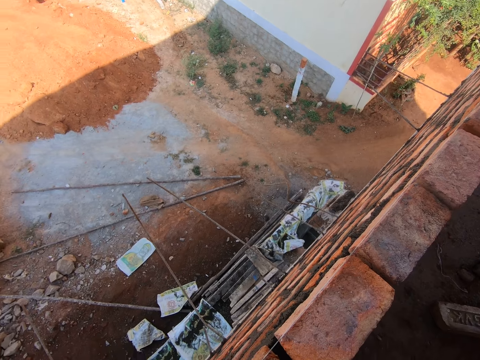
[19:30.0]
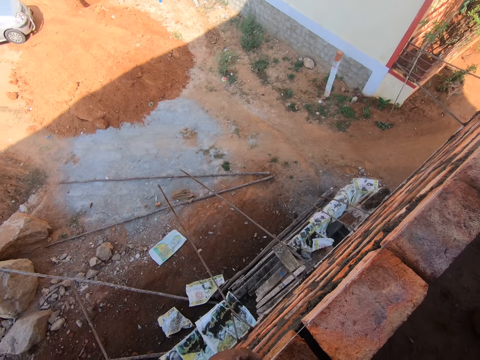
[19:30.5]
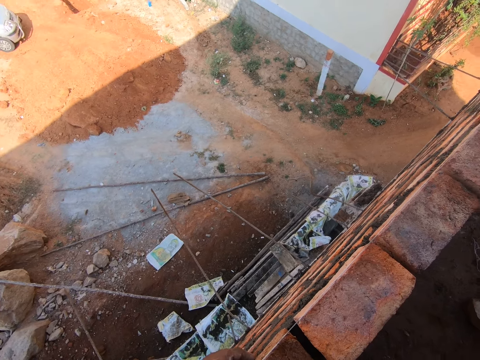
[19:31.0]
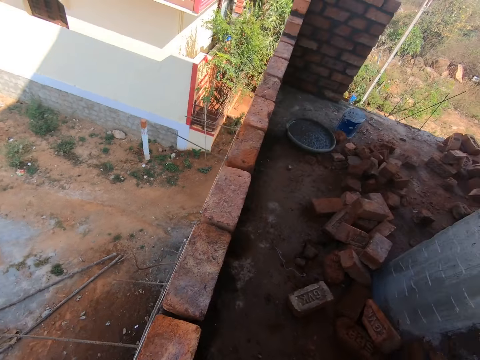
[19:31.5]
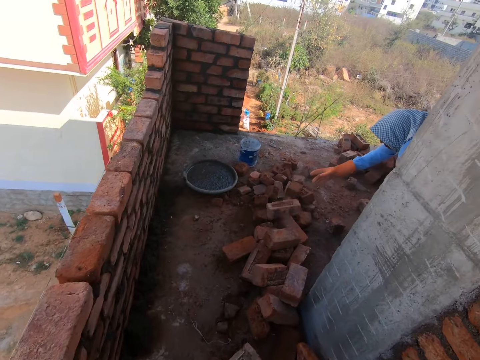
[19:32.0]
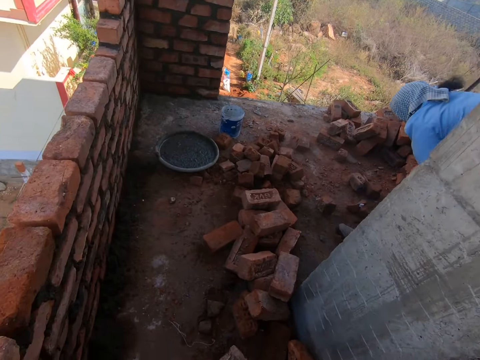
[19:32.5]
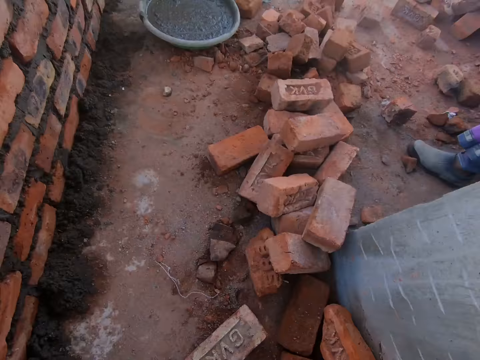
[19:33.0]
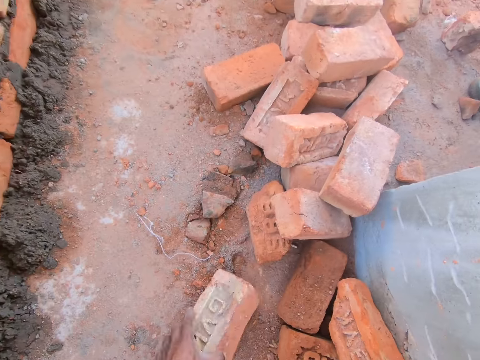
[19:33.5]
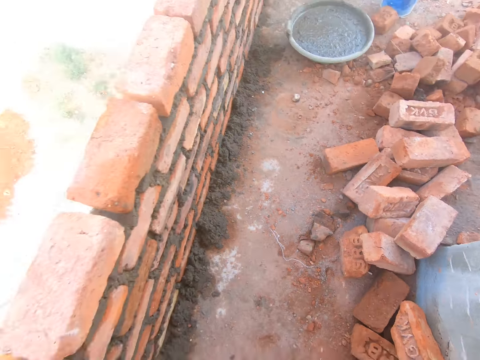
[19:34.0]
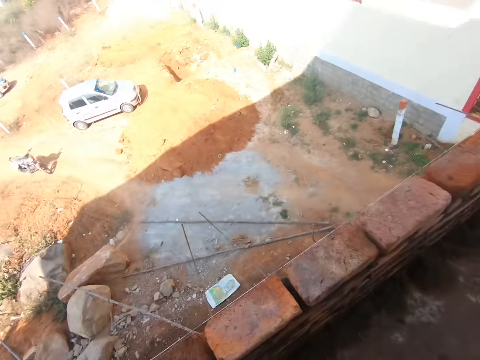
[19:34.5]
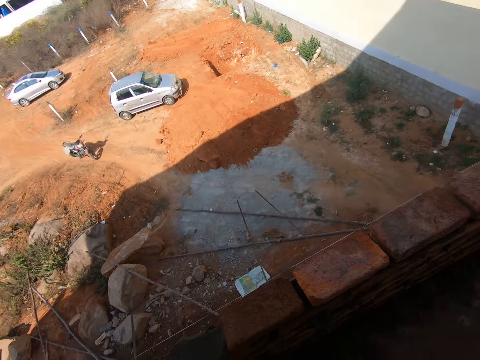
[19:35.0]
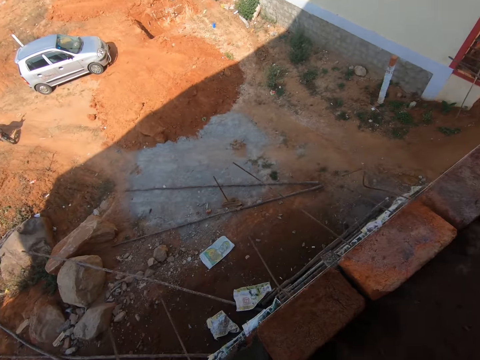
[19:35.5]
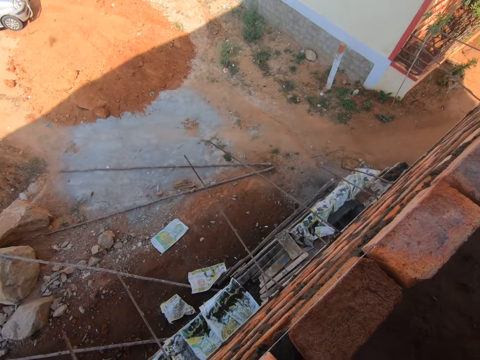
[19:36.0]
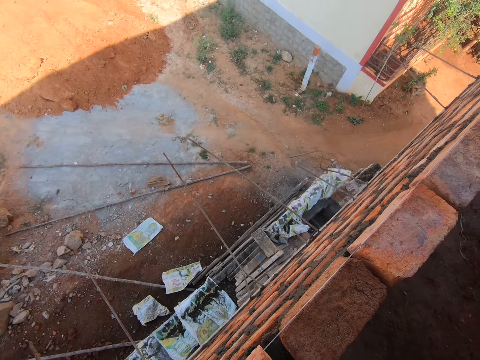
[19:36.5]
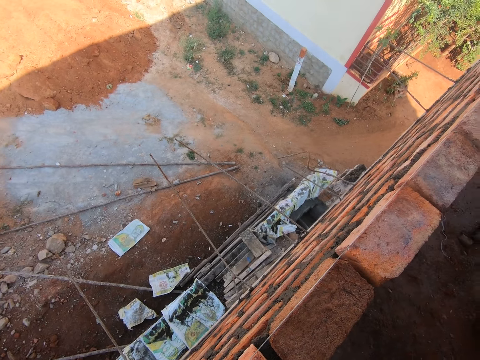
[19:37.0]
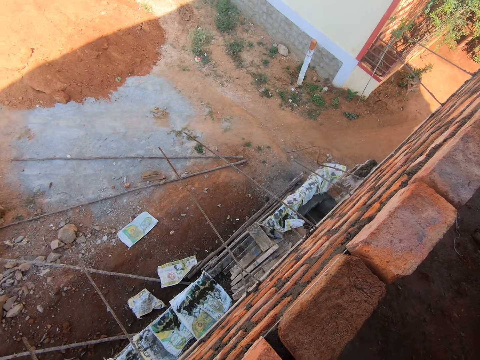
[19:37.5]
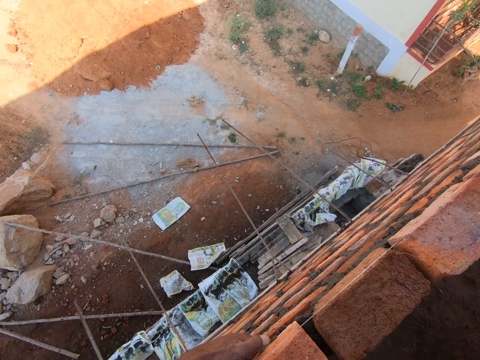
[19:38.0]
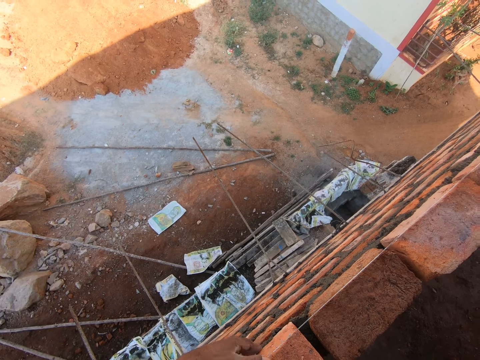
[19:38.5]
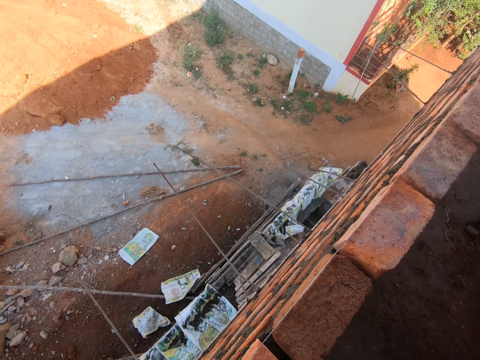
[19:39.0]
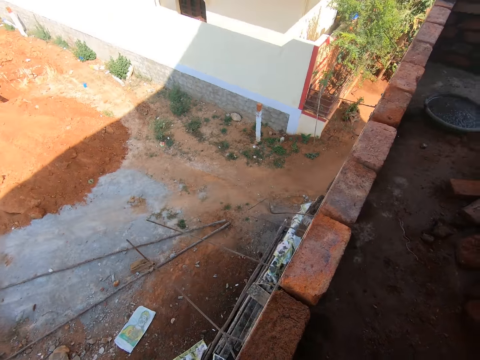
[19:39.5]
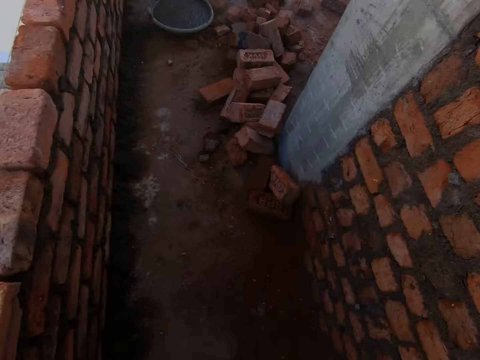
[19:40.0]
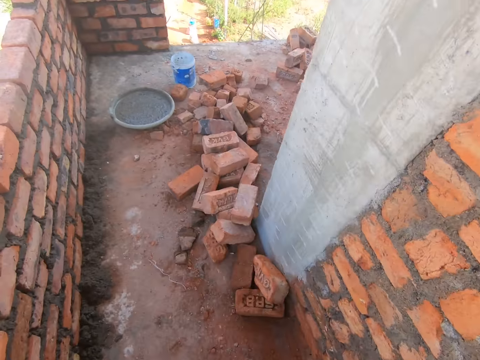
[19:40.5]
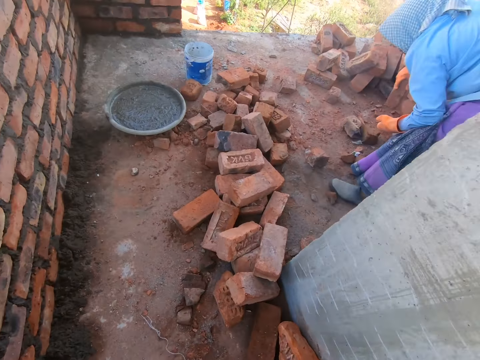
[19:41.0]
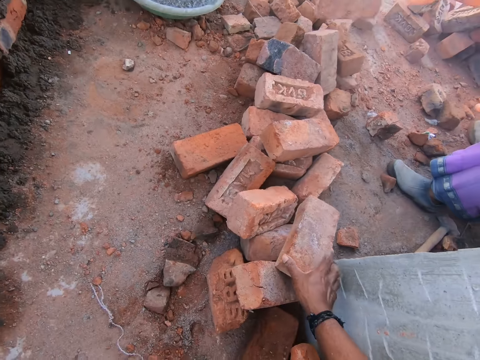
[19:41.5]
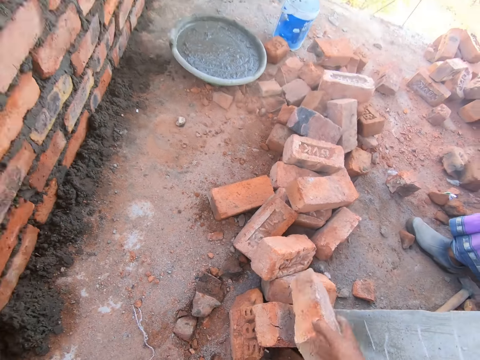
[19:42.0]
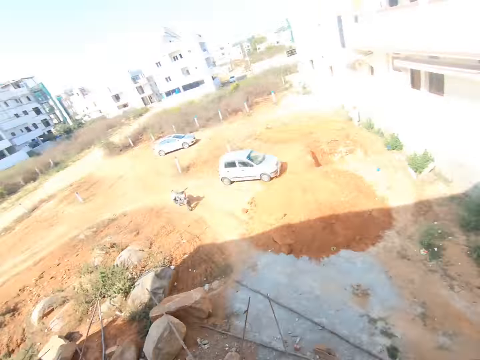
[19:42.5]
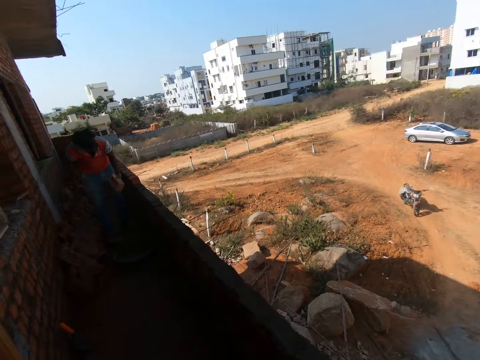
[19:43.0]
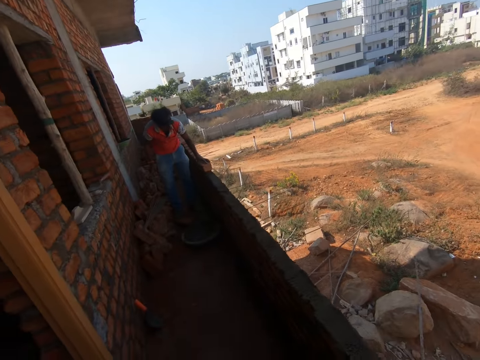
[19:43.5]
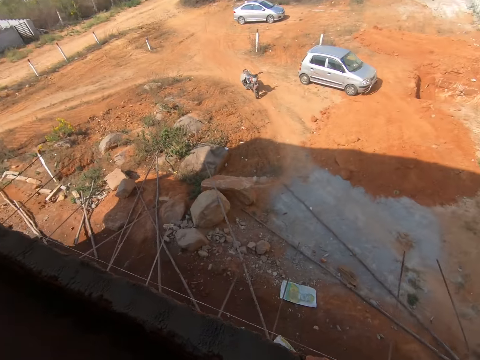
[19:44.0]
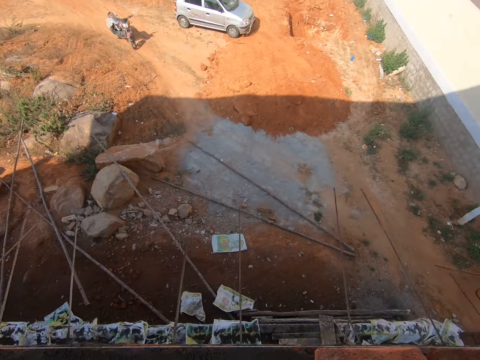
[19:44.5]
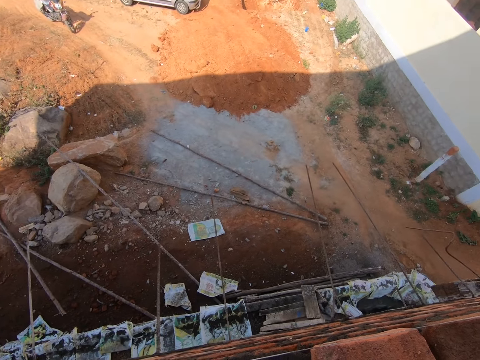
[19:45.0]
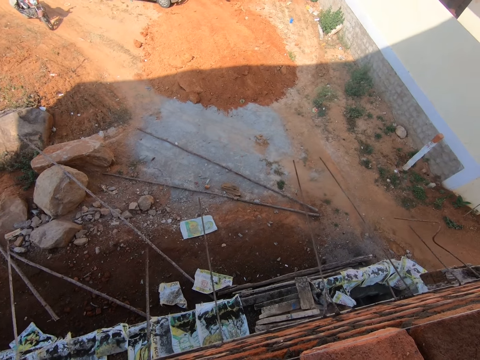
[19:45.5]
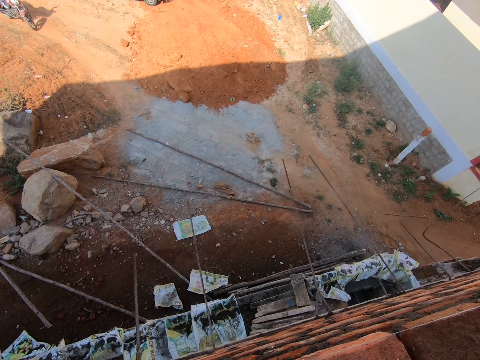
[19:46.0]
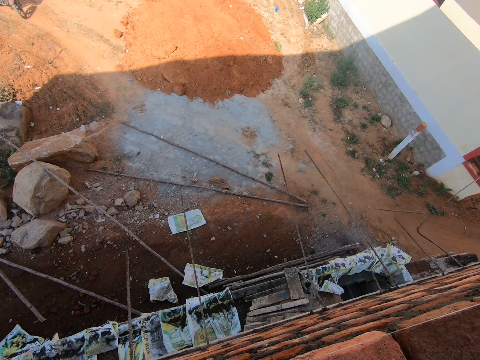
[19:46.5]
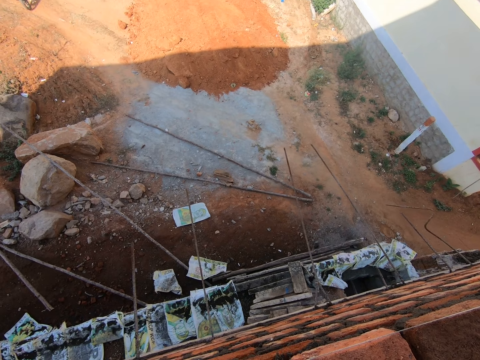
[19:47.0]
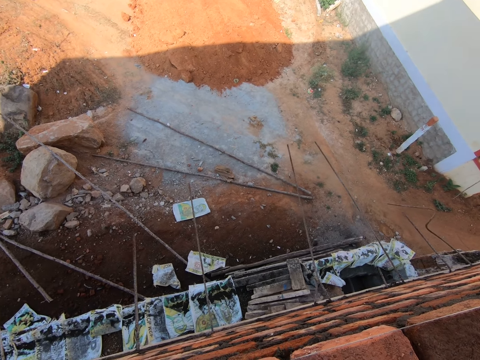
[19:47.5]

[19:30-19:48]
The camera wearer stares at the wall. A person throws the brick. The camera wearer walks towards the person. They pick up the bricks and move towards the wall. They look around. They put the brick on the wall. They adjust the brick. They stare at the wall. They walk towards the person. They walk around. The person picks up the brick and throws the brick. The camera wearer picks up the bricks. They talk. They move towards the wall. They walk around. They look around. They put the brick on the wall.

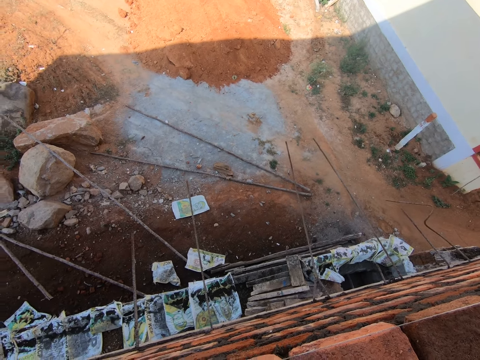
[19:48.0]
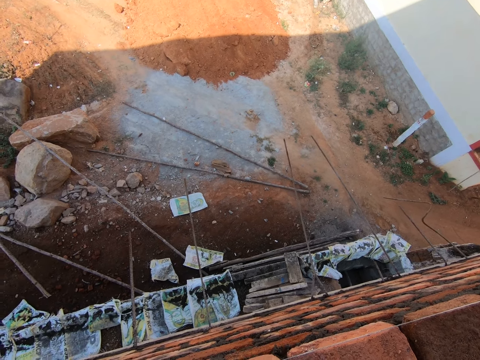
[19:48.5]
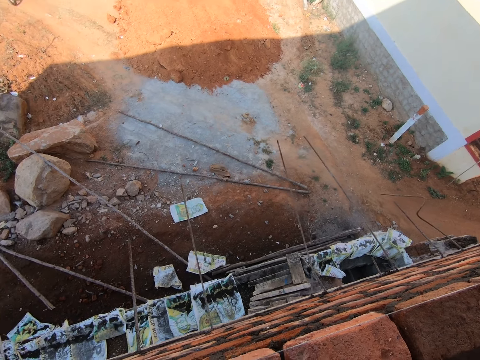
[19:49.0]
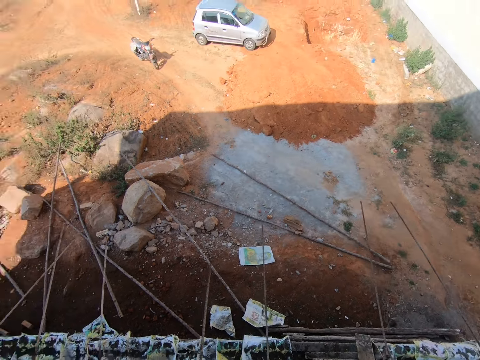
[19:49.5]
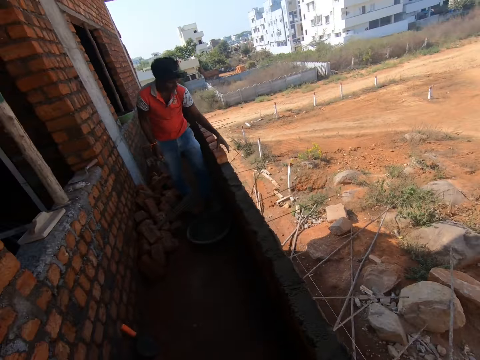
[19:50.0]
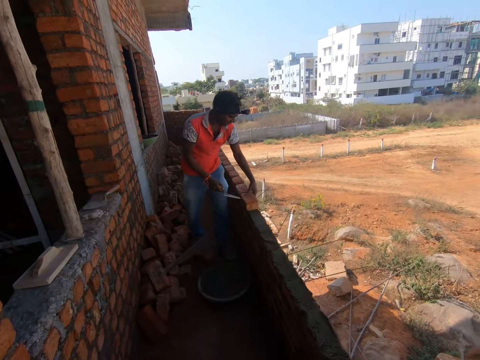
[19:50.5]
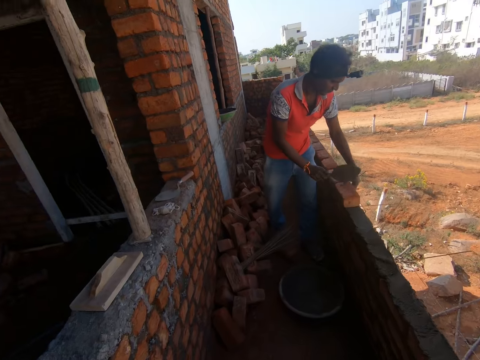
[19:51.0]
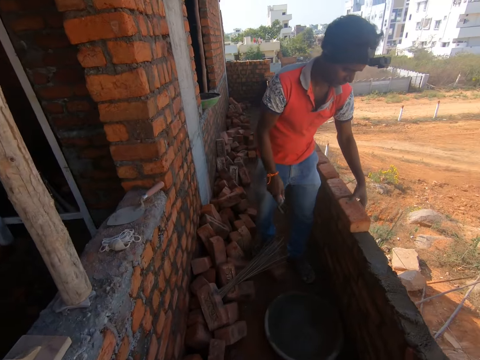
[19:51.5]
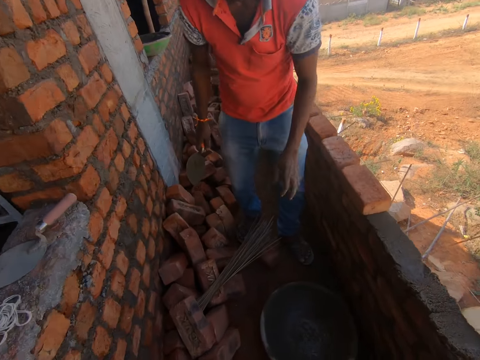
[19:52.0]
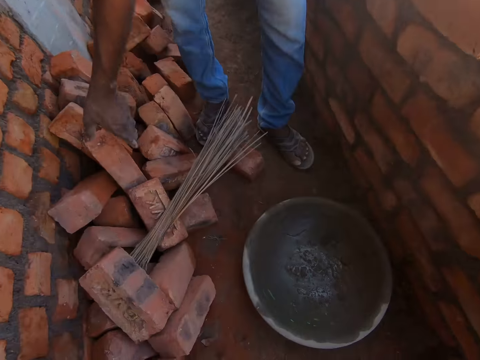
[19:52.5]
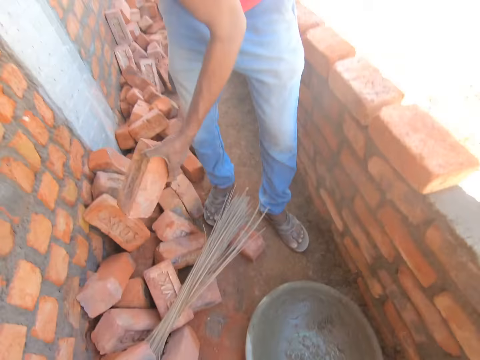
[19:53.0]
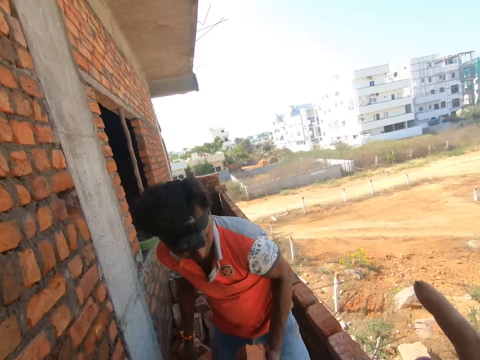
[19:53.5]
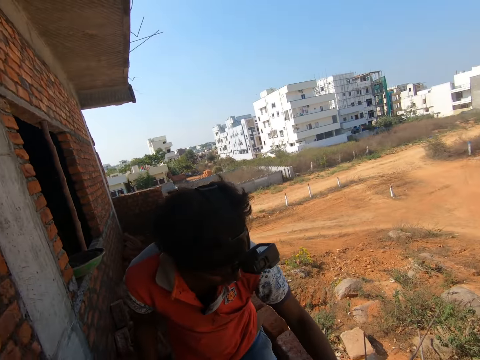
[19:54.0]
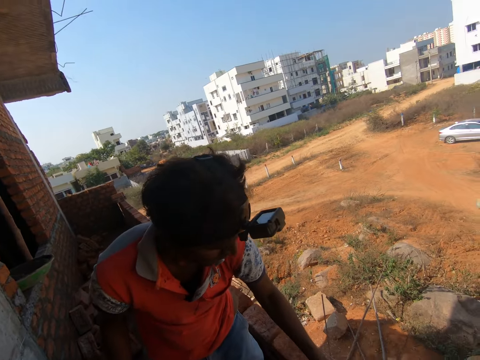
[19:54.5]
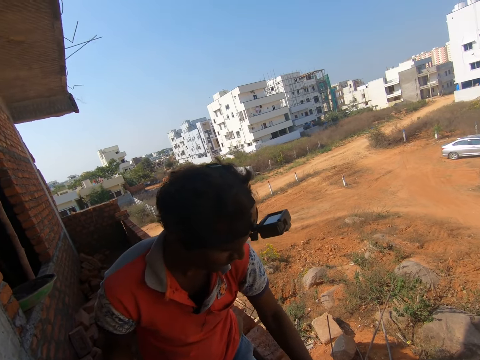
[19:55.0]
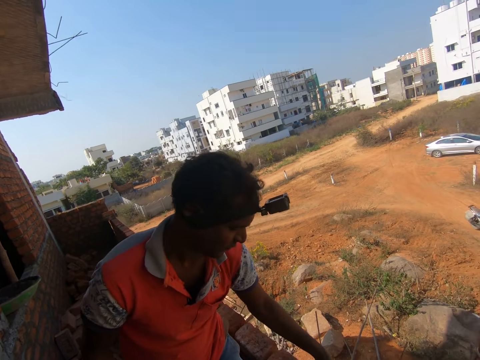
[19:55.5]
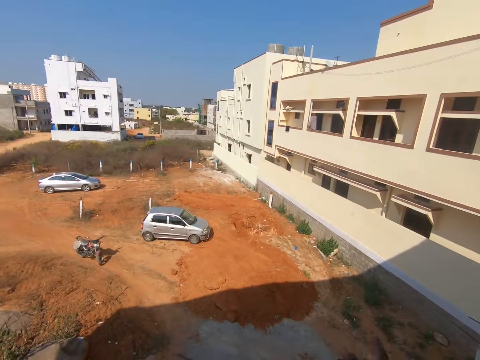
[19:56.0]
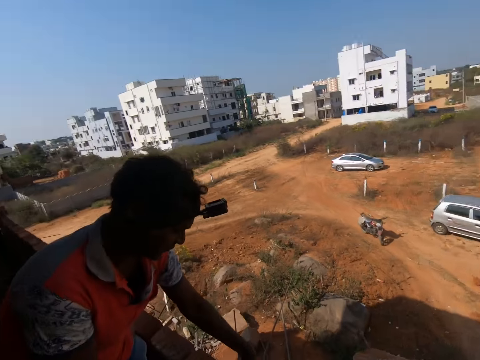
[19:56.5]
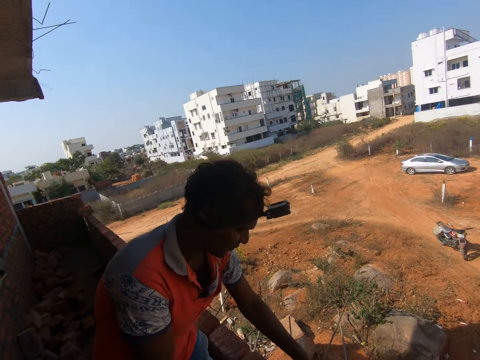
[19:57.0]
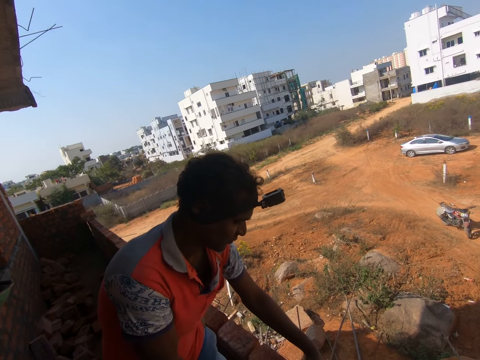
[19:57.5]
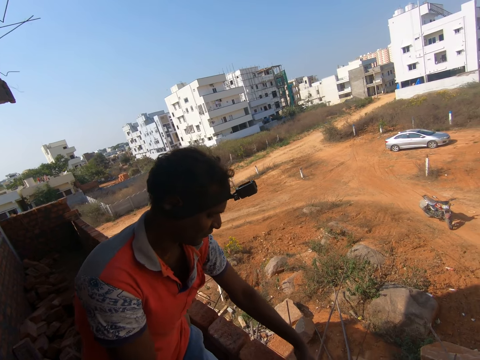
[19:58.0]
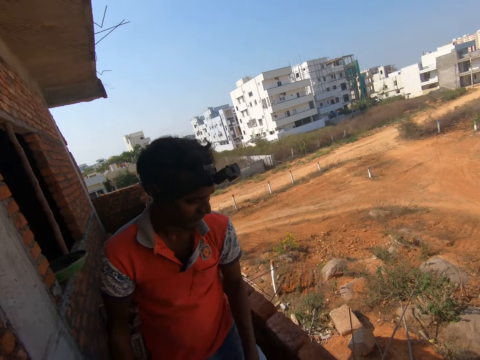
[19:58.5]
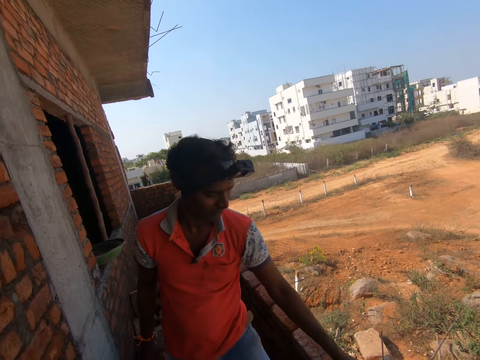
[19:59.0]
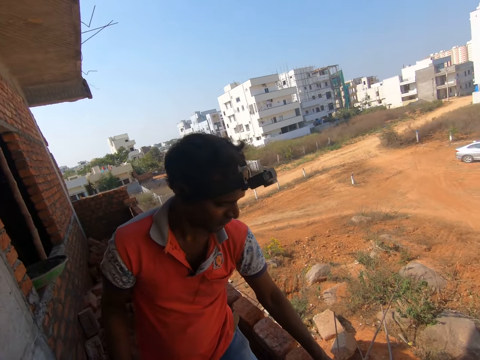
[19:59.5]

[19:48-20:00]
The camera wearer stares at the wall. A person puts a brick on the wall. The camera wearer walks towards the person. They walk around. The person picks up the brick. The camera wearer moves the hand and converses with the person. The person puts the brick on the wall. The camera wearer moves the hand. They converse with the person. The person stares at the wall.
